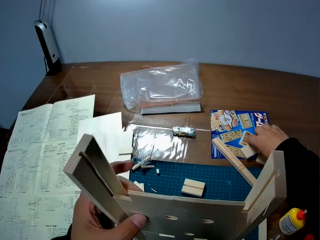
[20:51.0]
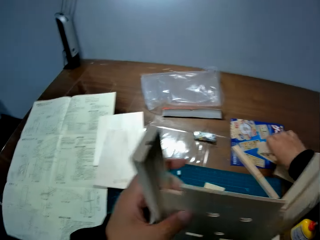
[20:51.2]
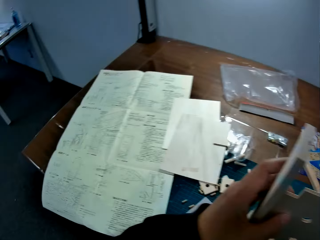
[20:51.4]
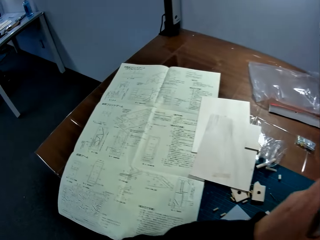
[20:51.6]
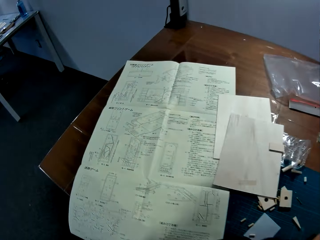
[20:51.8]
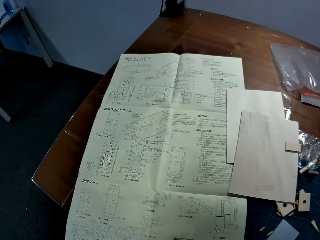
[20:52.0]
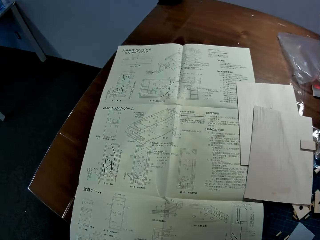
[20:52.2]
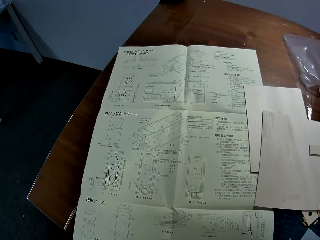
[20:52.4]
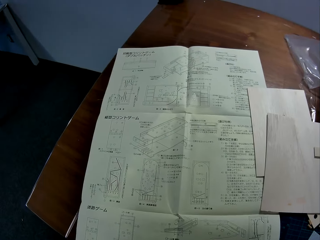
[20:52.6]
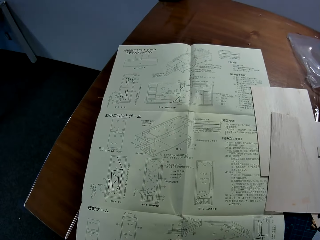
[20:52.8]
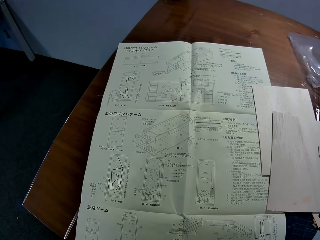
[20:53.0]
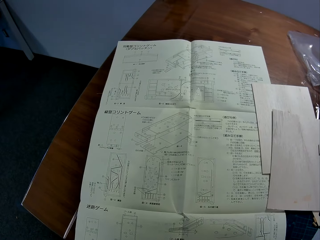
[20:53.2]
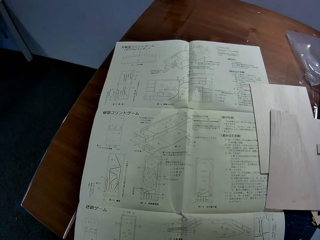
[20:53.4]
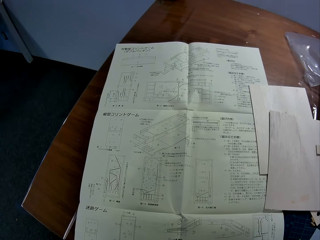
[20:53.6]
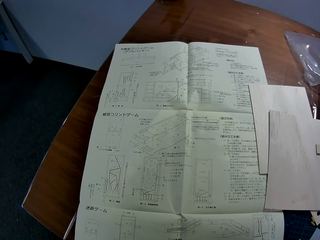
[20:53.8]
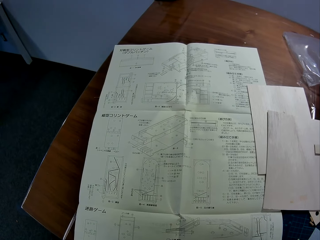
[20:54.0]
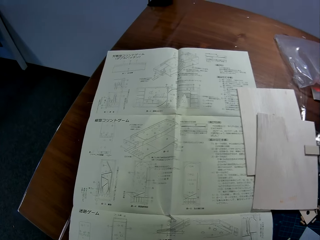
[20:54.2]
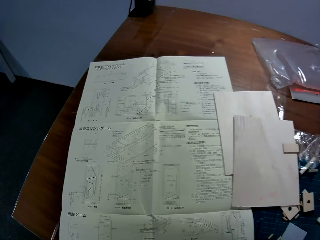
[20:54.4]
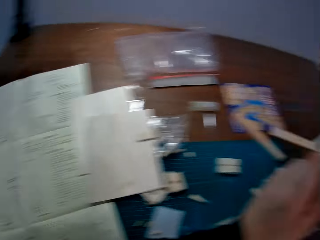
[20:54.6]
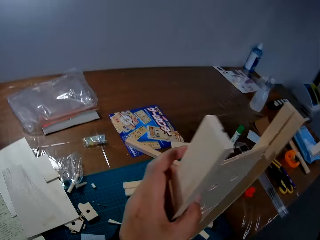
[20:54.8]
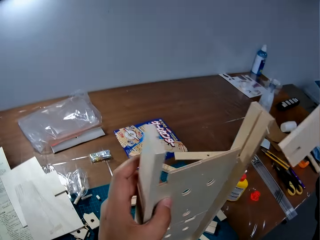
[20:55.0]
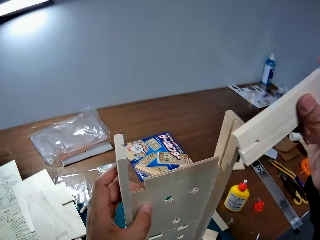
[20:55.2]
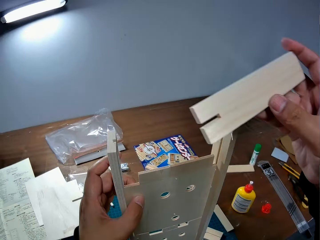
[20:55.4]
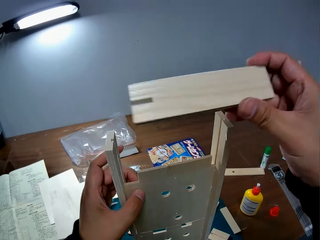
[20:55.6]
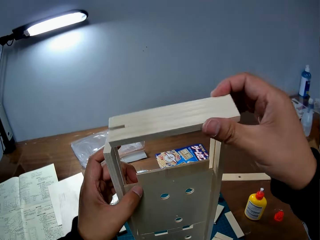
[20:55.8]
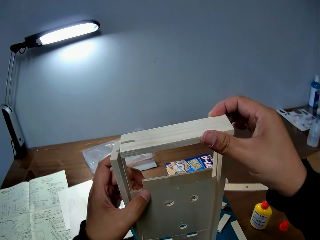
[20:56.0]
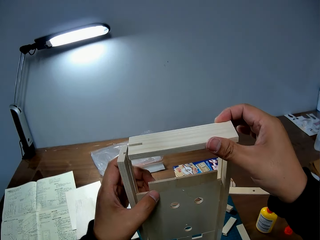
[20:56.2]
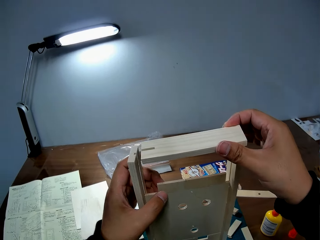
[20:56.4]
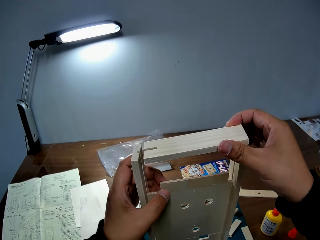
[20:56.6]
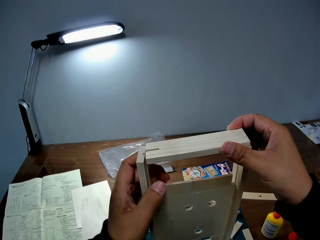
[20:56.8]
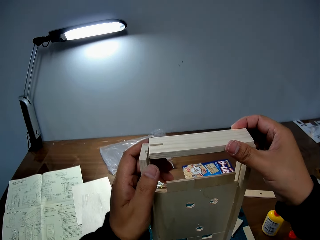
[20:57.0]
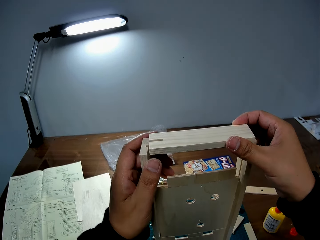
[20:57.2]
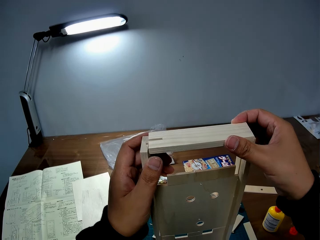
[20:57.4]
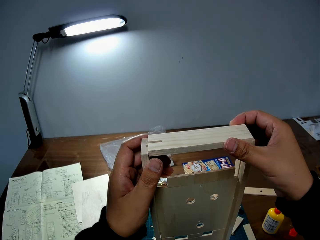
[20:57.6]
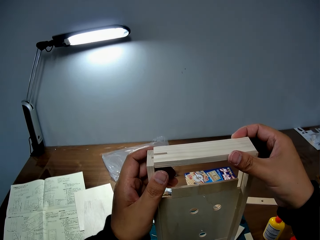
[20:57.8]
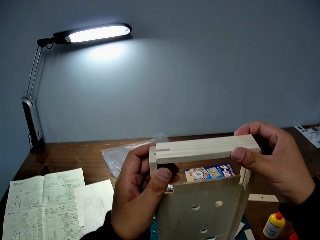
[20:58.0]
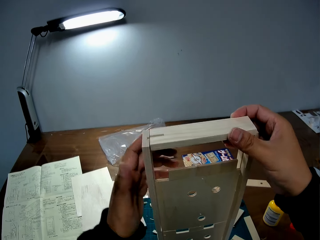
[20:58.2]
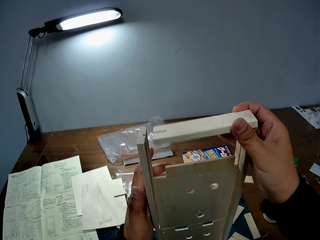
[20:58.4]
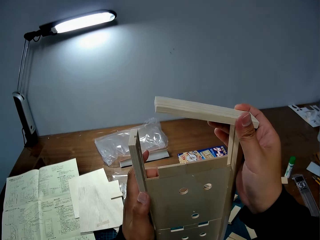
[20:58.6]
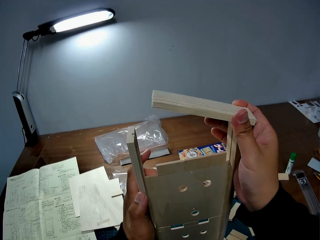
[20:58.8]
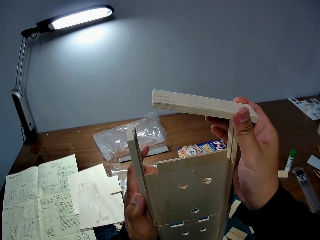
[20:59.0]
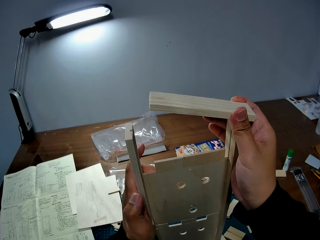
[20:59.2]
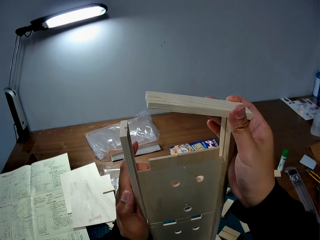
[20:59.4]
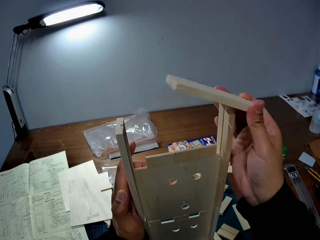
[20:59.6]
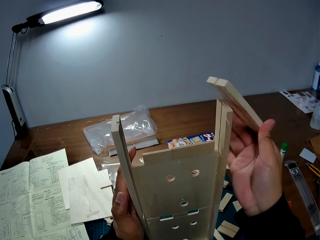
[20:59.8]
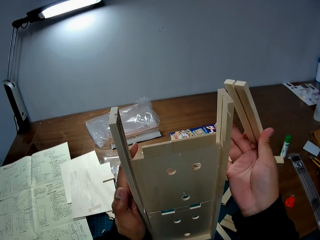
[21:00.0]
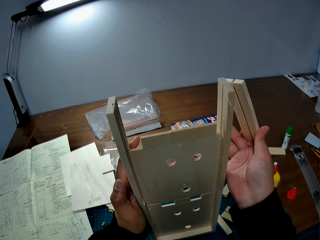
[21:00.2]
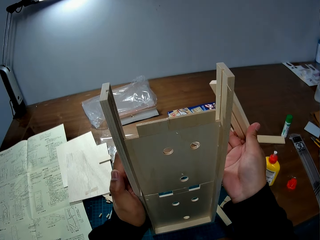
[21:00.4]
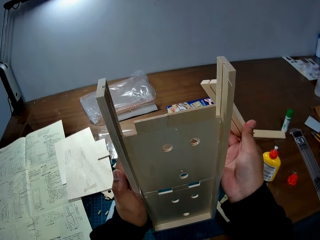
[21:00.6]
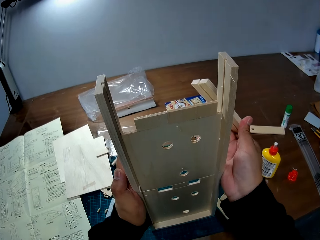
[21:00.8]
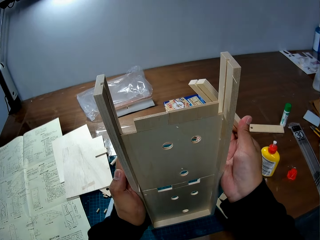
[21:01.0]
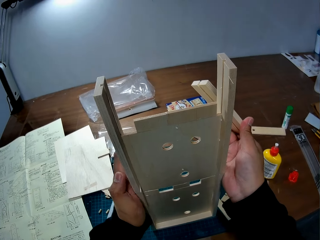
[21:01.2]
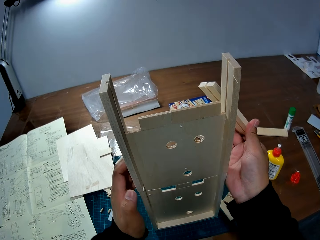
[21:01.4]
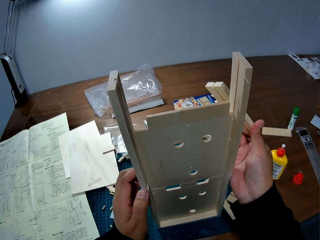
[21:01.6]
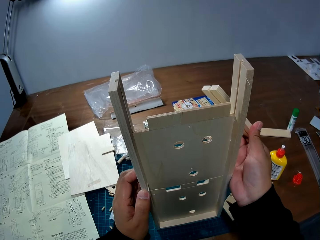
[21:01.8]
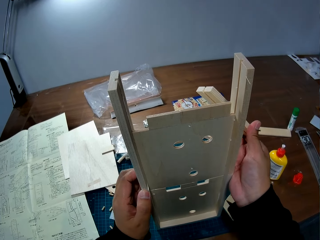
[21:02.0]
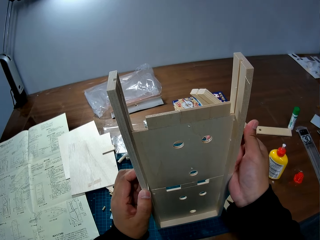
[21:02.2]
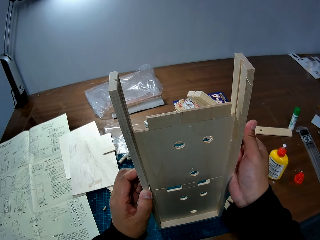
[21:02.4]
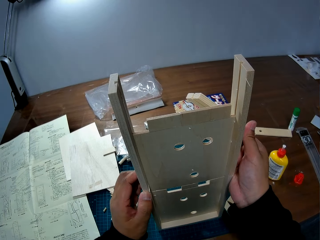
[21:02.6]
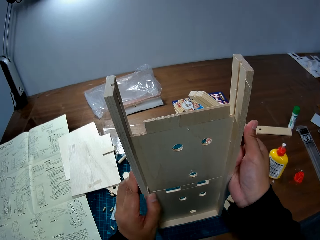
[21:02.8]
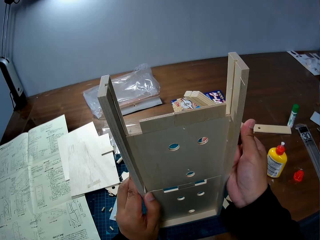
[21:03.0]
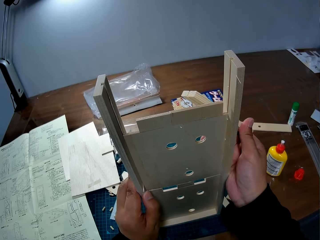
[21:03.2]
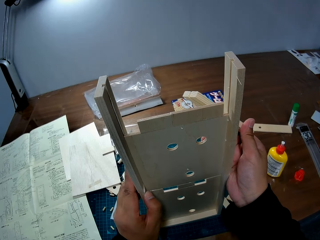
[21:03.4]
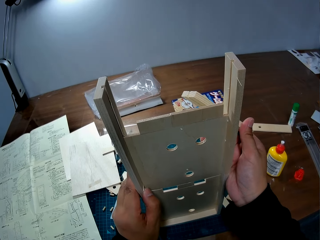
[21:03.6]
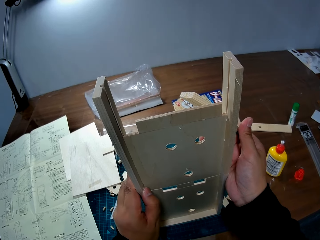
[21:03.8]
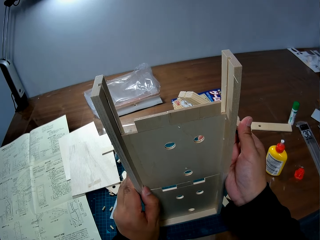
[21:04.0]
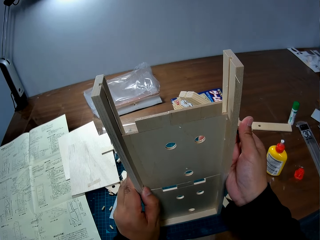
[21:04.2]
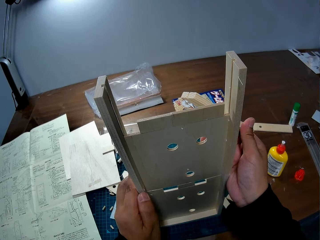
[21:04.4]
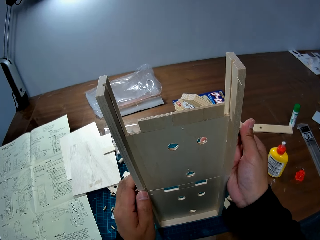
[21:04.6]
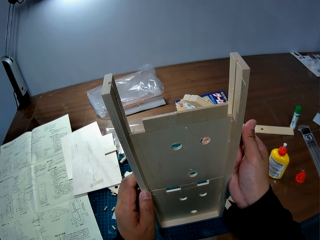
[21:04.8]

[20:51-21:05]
The camera wearer picks up a piece of wood from the table with his right hand. He stares at the blueprint on the table. He attaches the piece of wood in his right hand to the wooden mechanical model. He holds the wooden mechanical model with both hands. He touches the wood.

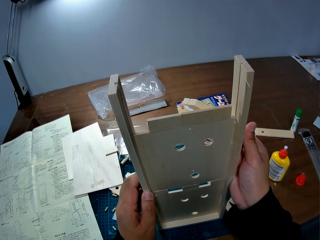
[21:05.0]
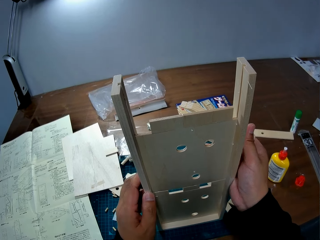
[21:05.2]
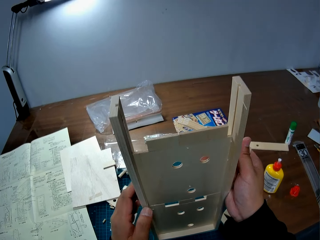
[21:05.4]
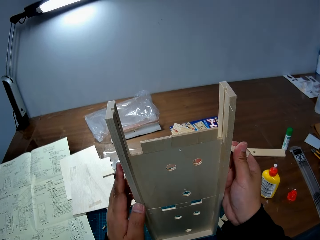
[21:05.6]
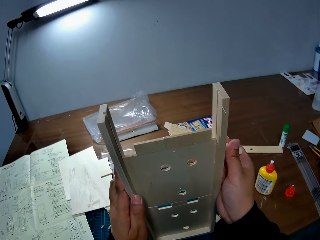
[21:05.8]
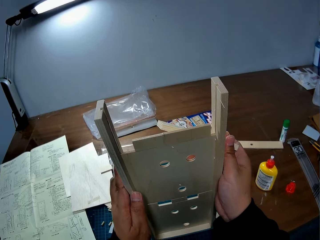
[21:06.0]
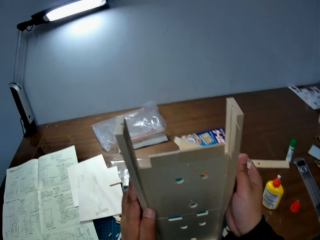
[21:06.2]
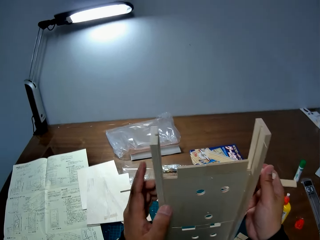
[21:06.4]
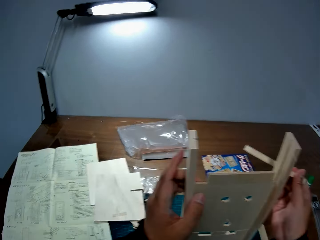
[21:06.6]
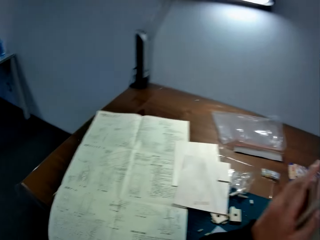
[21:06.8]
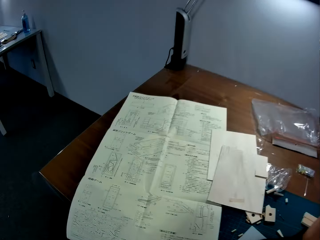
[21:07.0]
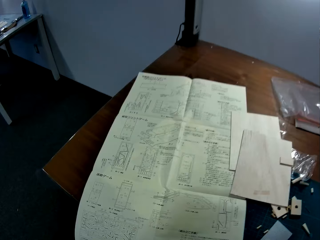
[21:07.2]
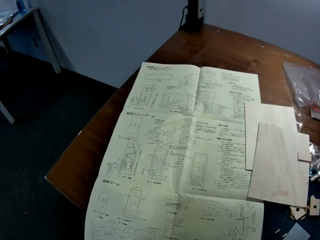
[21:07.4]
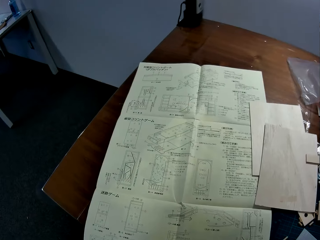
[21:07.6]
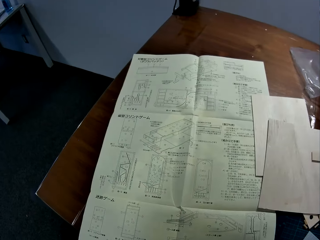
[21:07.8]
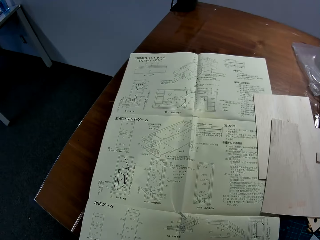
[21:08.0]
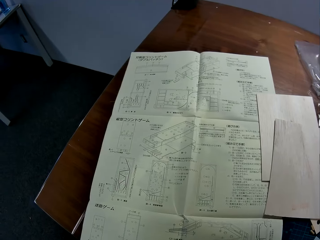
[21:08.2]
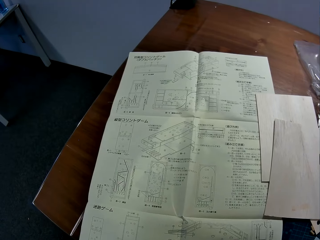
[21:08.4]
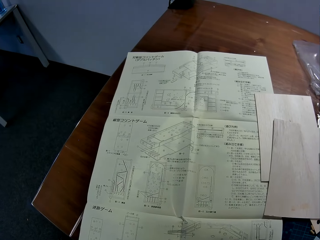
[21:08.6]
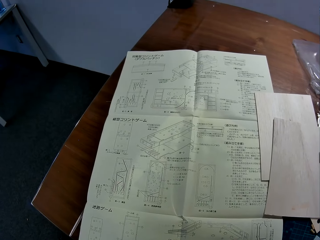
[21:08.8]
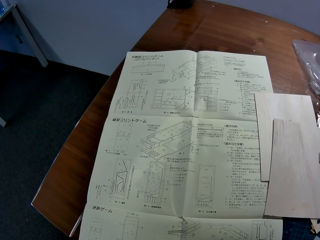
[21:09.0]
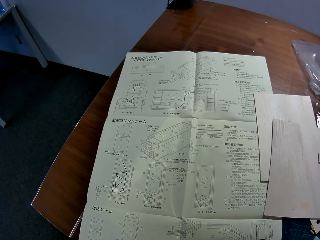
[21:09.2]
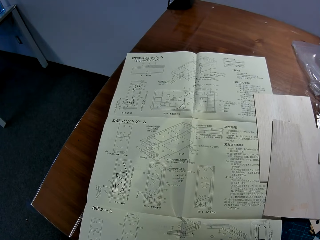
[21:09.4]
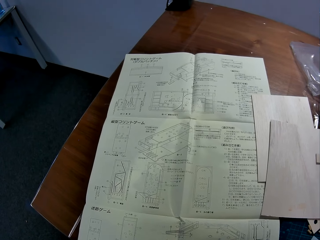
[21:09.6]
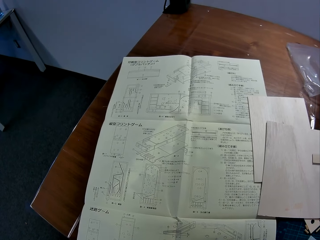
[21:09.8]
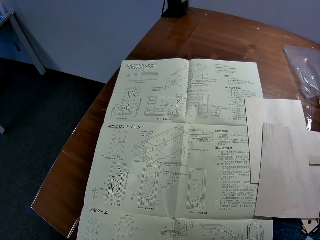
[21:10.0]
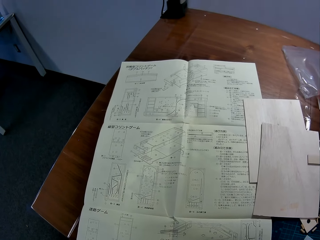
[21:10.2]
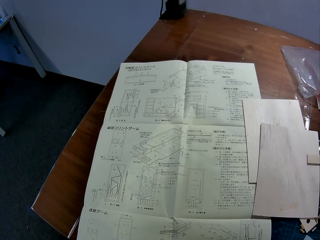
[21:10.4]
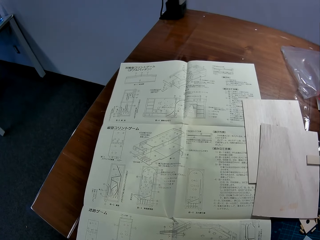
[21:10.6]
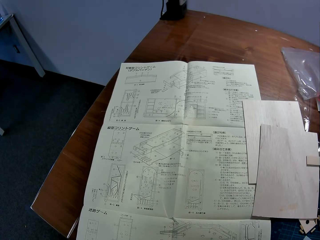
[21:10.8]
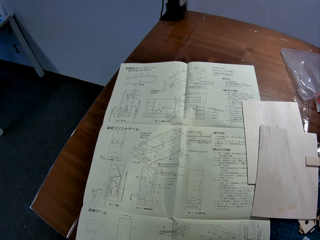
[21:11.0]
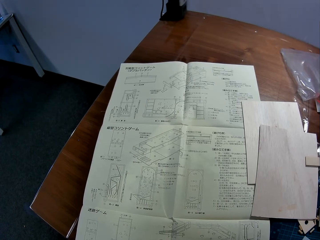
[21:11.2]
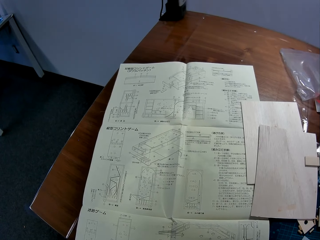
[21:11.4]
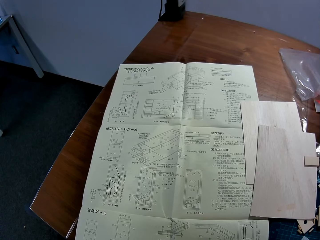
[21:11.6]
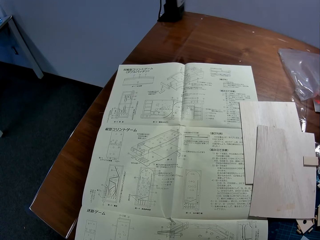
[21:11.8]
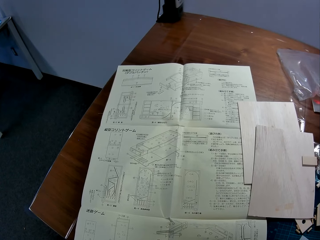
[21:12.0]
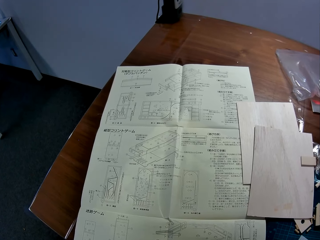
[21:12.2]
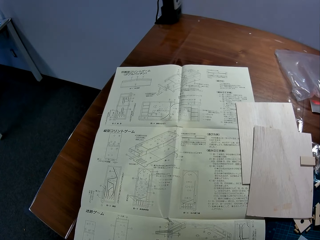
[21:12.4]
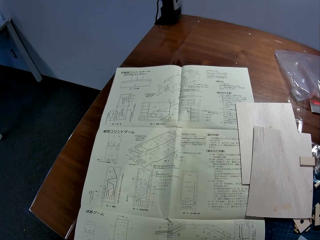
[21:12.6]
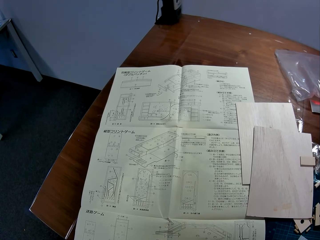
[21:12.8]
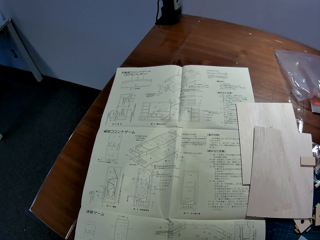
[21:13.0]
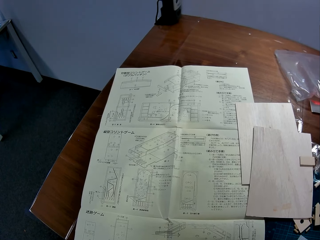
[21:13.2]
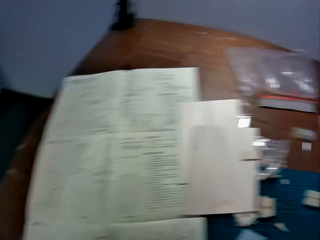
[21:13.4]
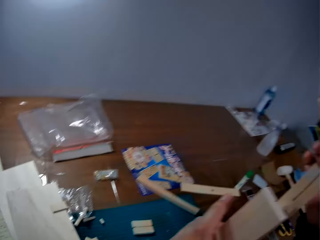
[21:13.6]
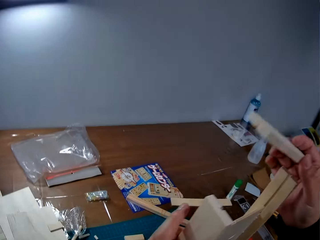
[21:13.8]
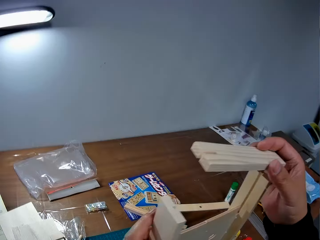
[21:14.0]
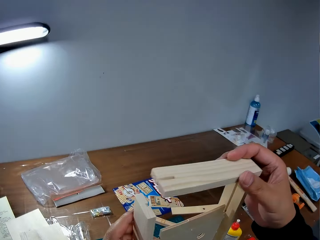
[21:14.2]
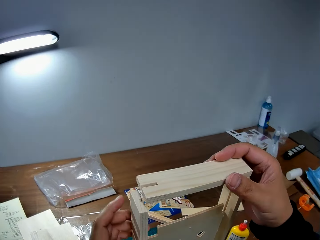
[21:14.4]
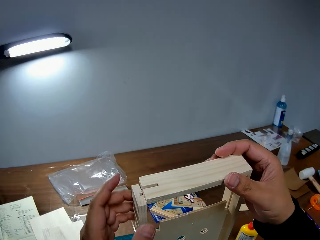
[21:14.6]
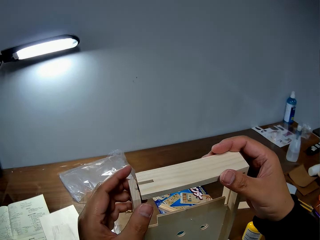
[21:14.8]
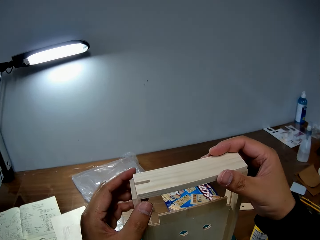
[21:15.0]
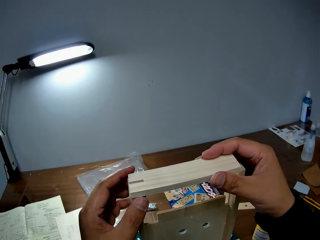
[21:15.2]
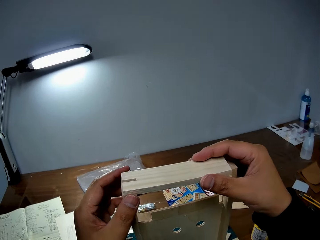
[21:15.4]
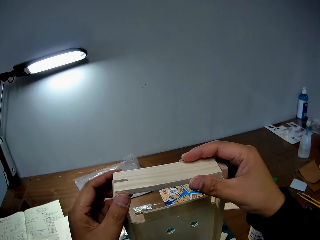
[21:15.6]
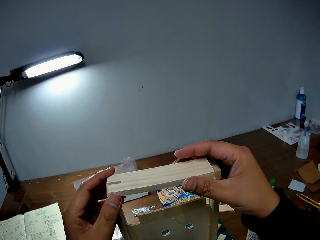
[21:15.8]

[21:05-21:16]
The camera wearer stares at the blueprint on the table. He attaches the piece of wood in his right hand to the wooden mechanical model.
